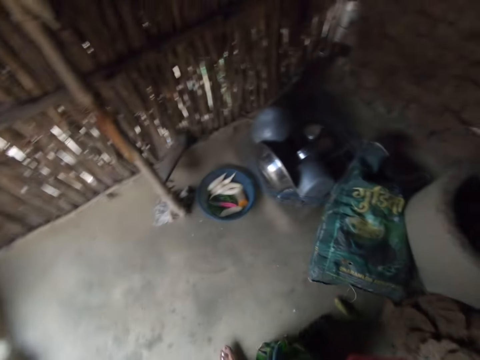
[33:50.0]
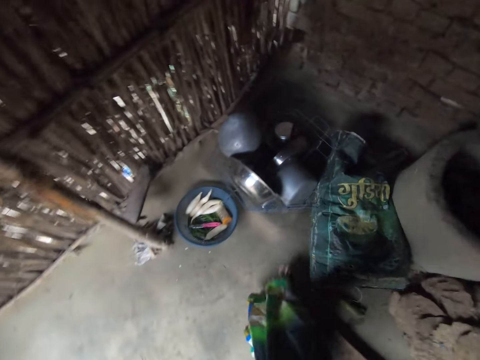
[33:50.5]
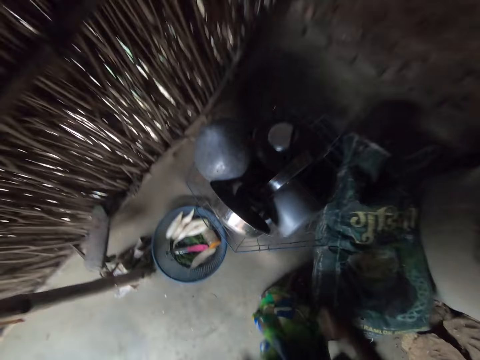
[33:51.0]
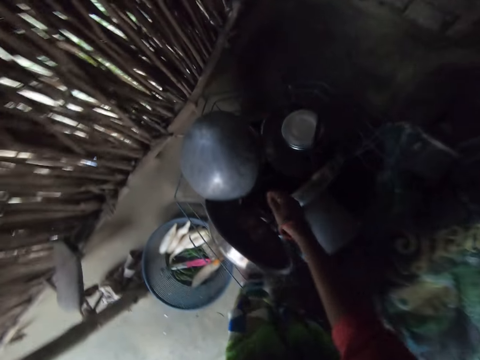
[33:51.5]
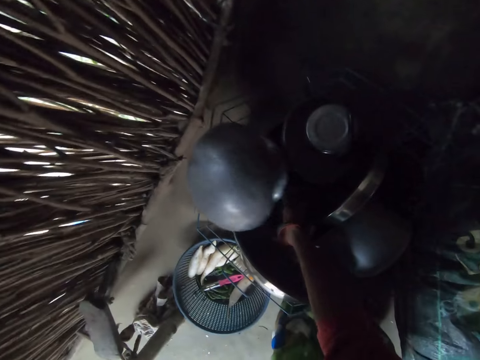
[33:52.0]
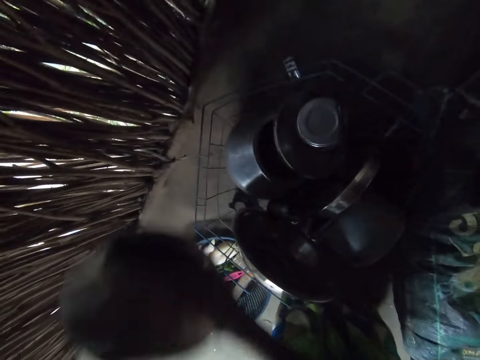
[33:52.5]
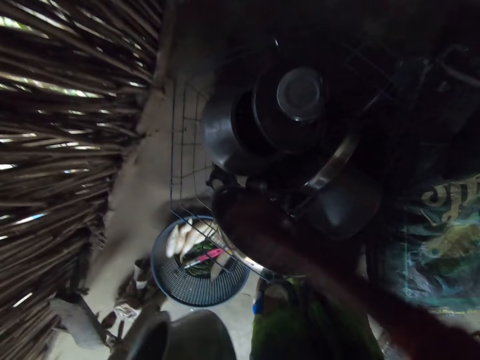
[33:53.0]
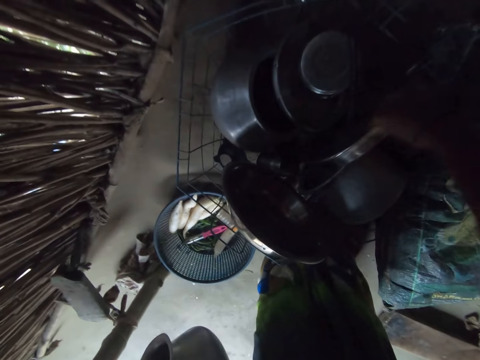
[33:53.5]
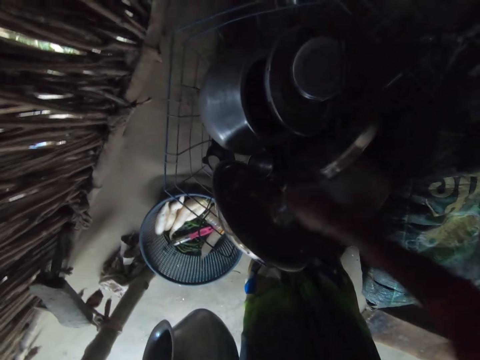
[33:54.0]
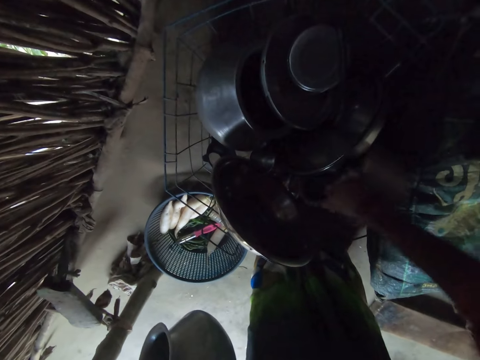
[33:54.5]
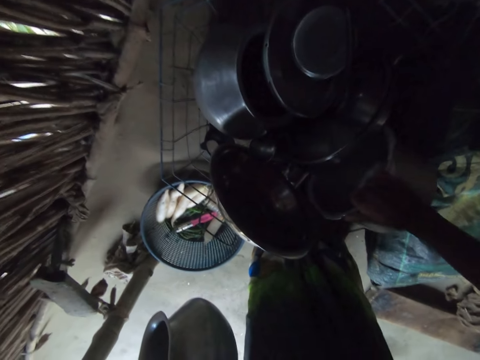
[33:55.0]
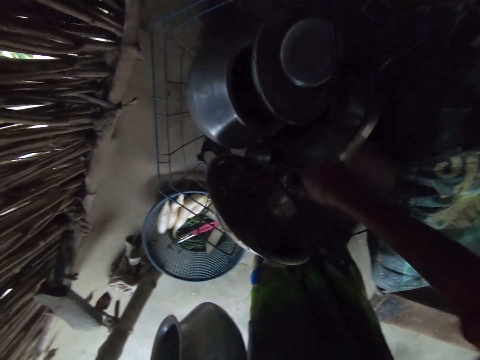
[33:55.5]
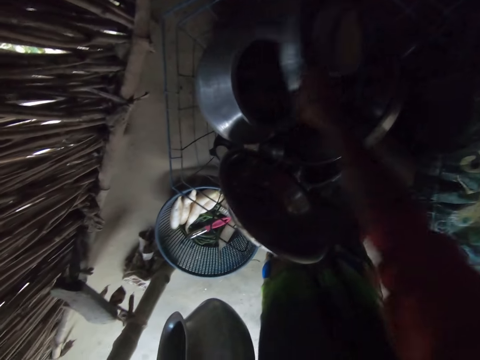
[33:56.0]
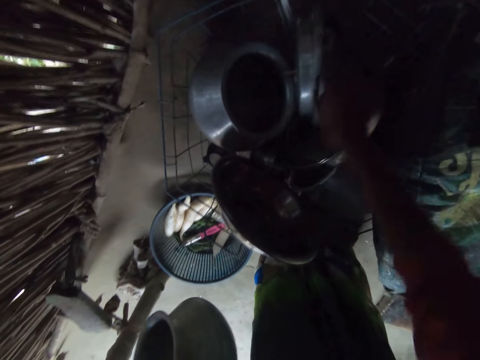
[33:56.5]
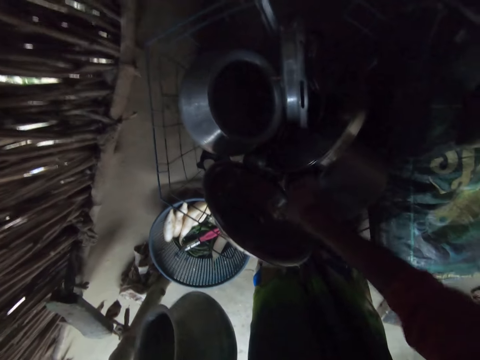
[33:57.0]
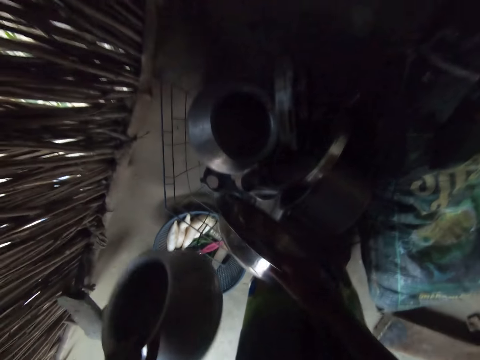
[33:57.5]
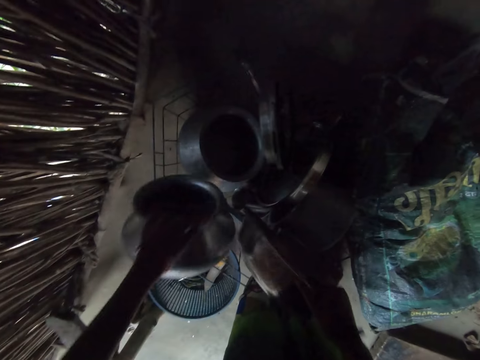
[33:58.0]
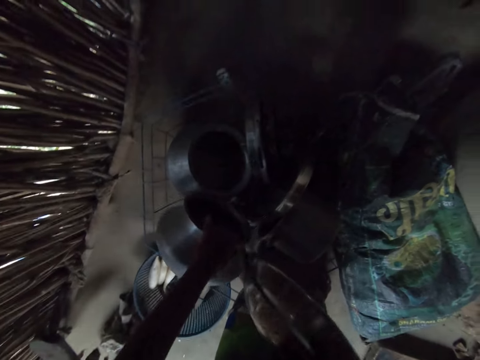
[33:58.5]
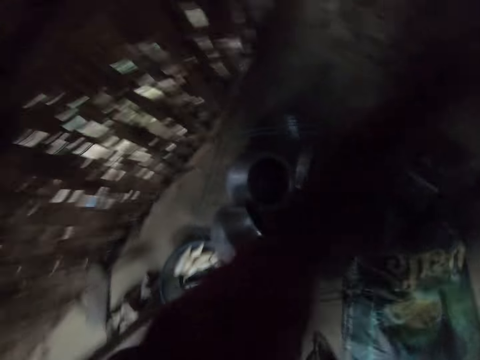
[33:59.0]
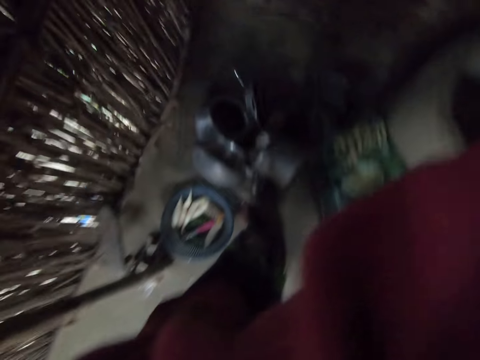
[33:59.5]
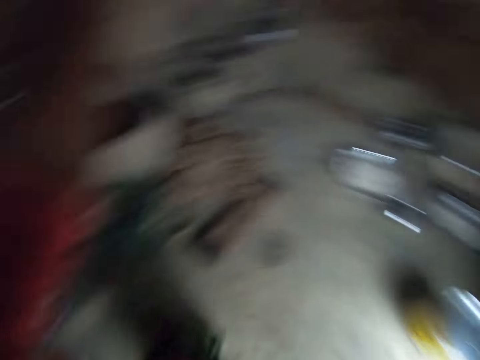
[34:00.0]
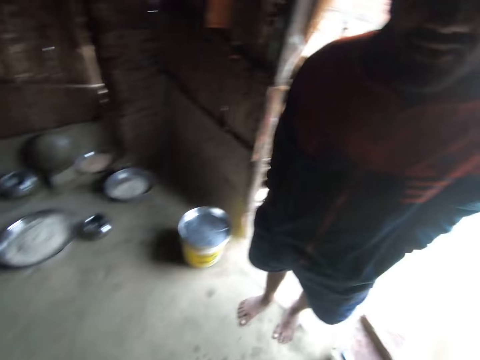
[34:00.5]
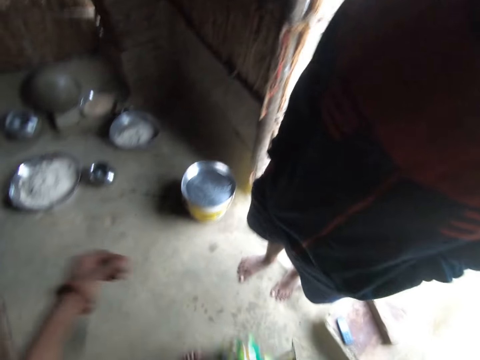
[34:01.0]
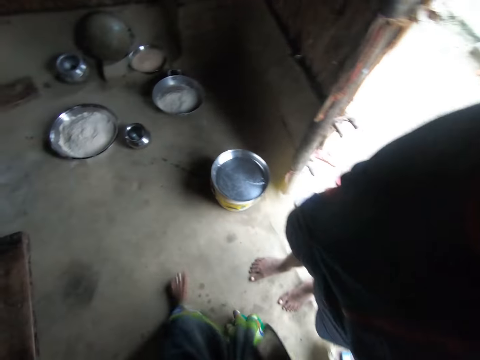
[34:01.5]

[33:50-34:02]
The camera wearer lowers her hand. She picks up the pot from the basket. She places the pot on her armpit. She lowers her hand. She scatters the utensils with her hand. She talks to a woman. She lowers her other hand. She places the pot in the rack or basket. She picks up a stainless bowl. She moves her hand towards her. She raises her hand towards her face. She wipes her face with the sweater. A man talks to the camera wearer.

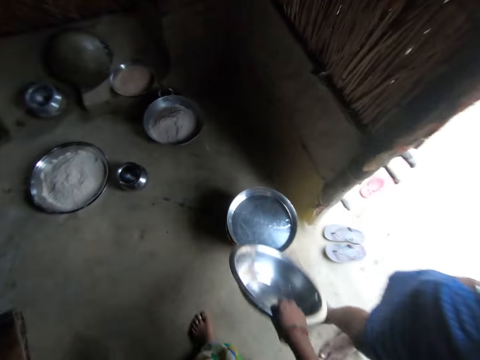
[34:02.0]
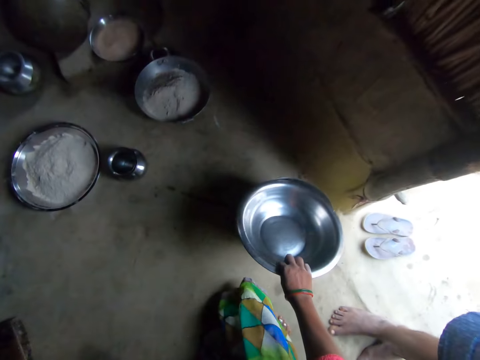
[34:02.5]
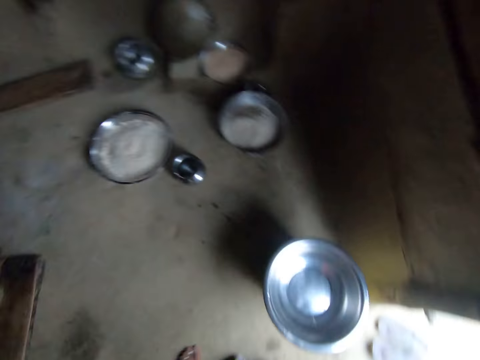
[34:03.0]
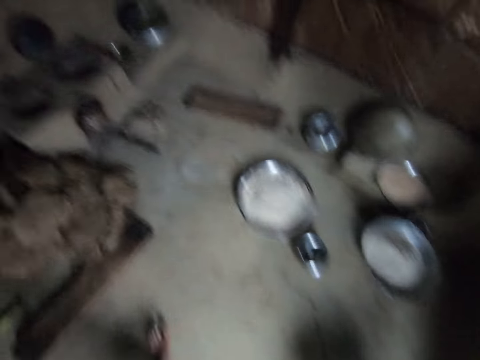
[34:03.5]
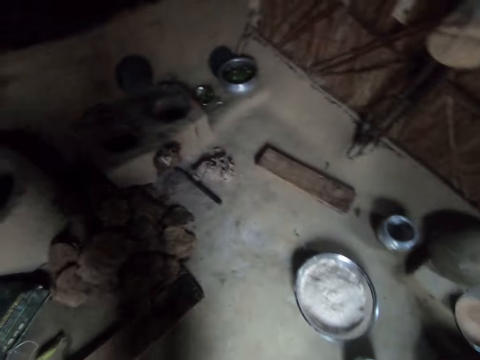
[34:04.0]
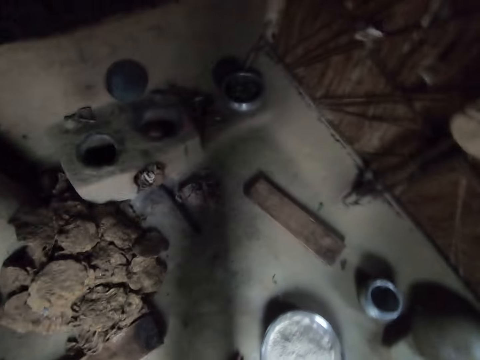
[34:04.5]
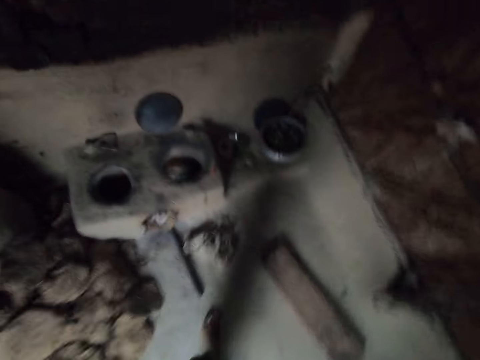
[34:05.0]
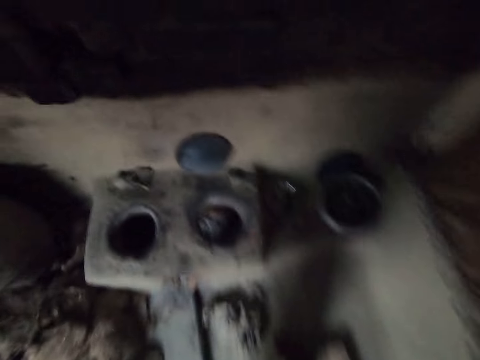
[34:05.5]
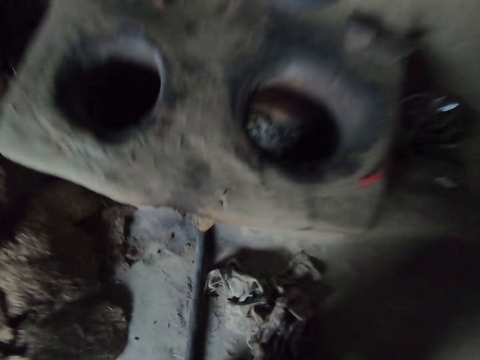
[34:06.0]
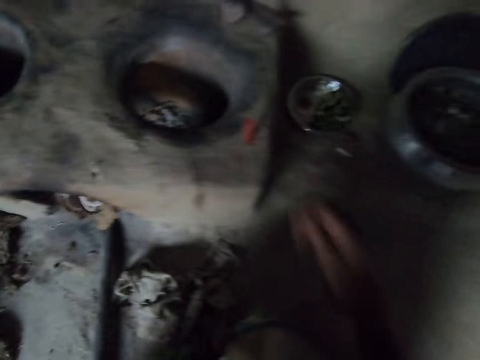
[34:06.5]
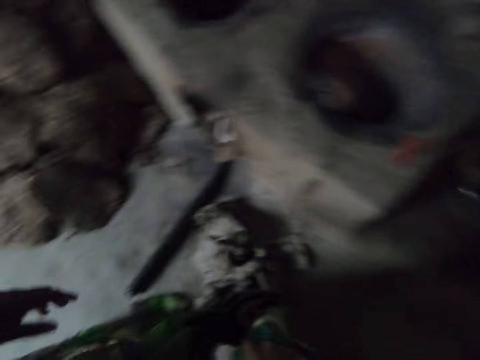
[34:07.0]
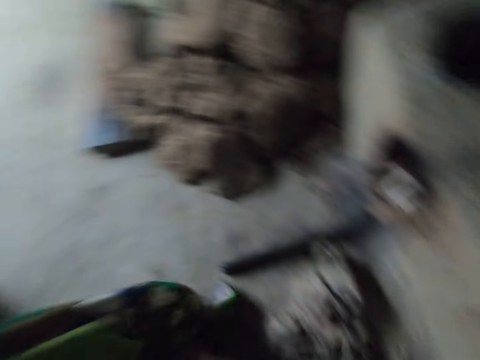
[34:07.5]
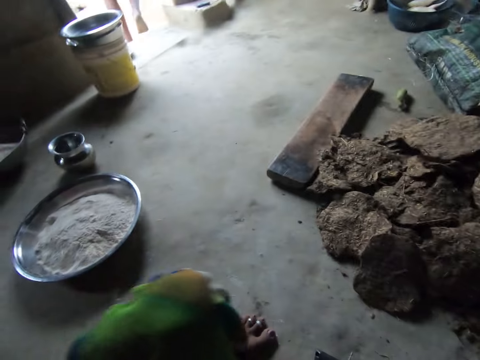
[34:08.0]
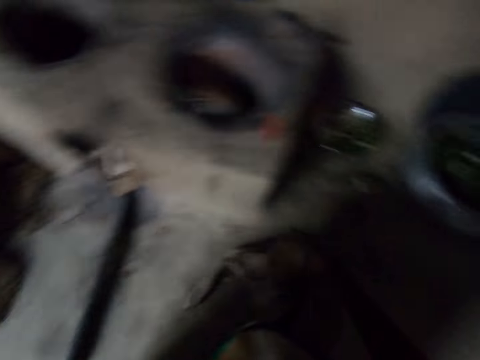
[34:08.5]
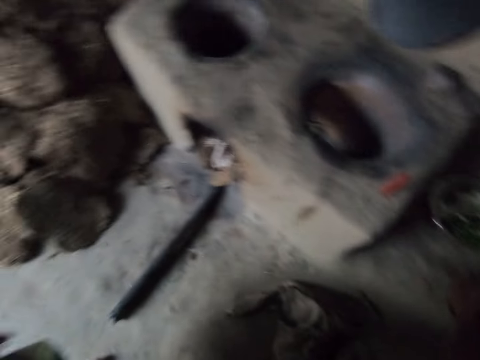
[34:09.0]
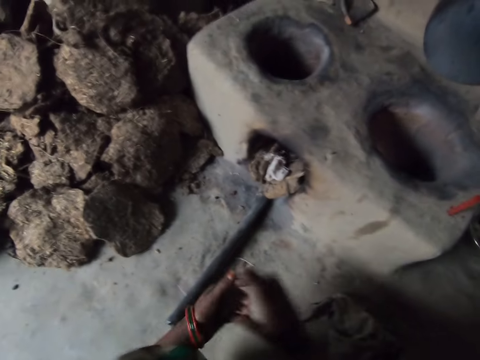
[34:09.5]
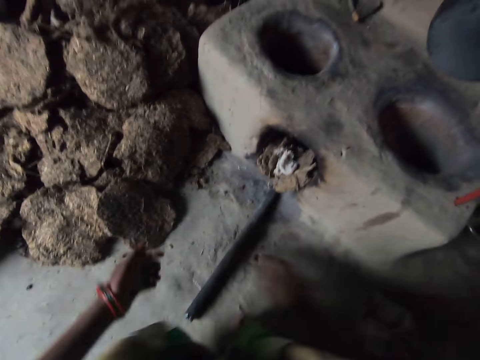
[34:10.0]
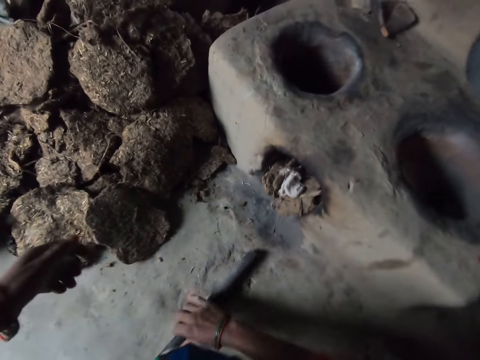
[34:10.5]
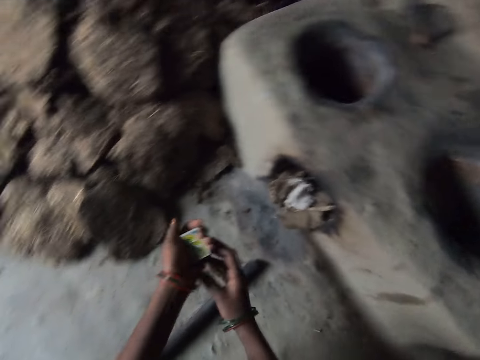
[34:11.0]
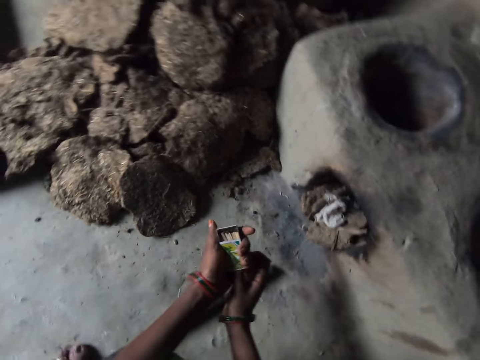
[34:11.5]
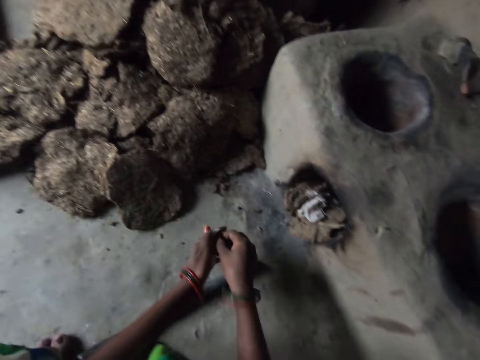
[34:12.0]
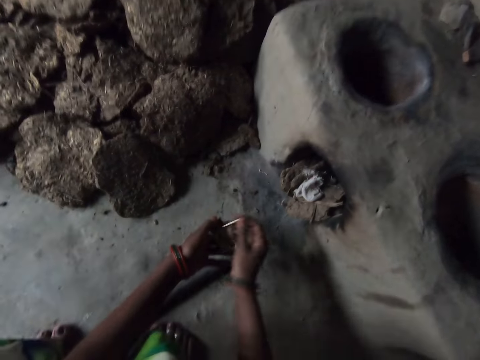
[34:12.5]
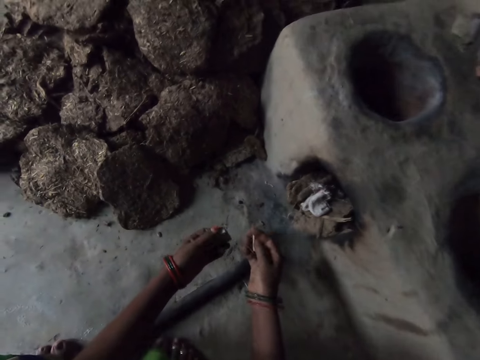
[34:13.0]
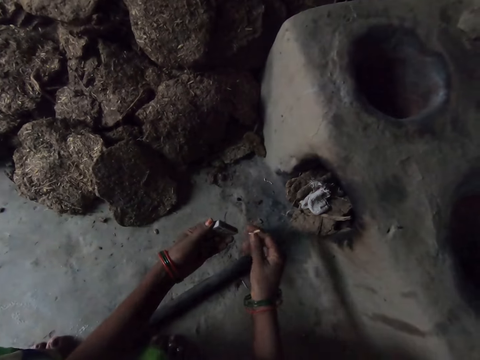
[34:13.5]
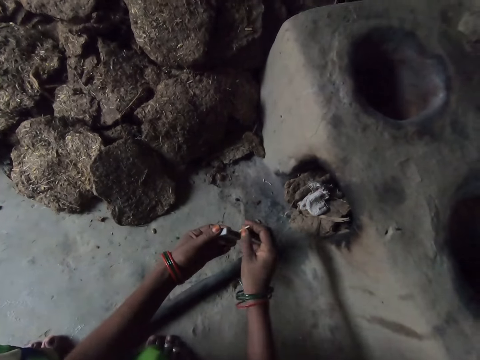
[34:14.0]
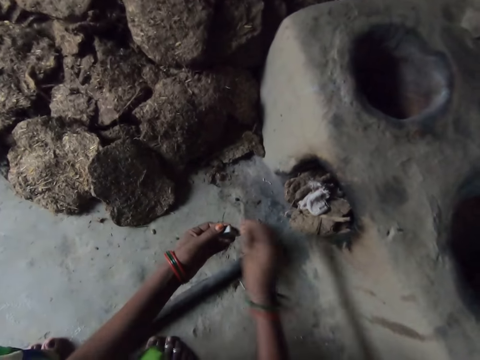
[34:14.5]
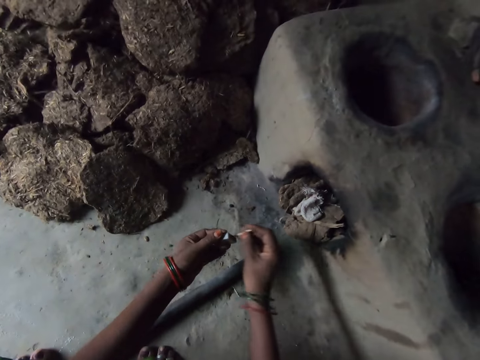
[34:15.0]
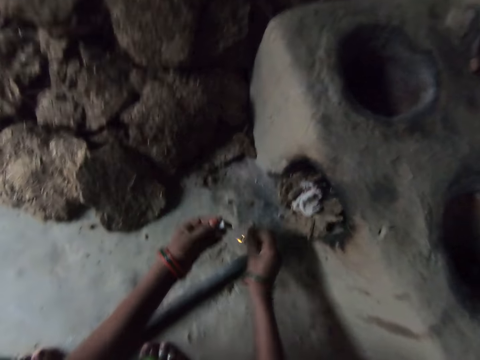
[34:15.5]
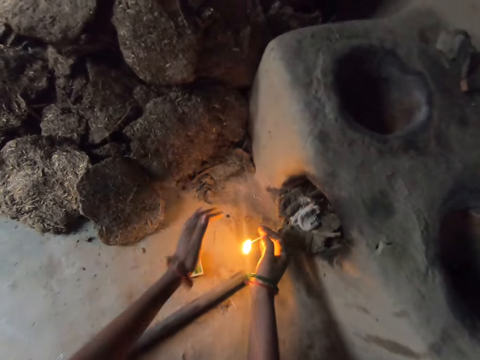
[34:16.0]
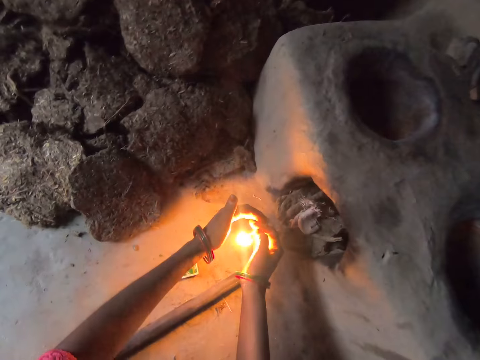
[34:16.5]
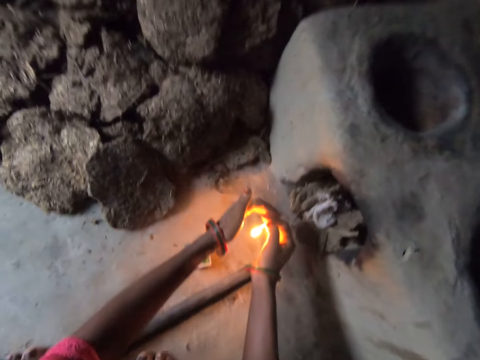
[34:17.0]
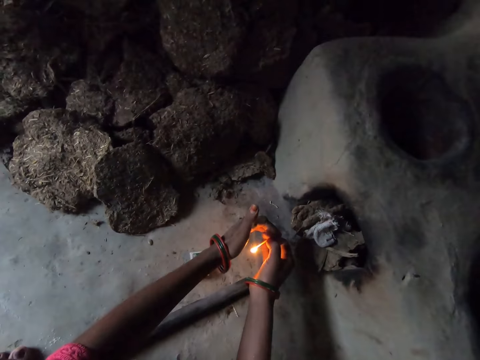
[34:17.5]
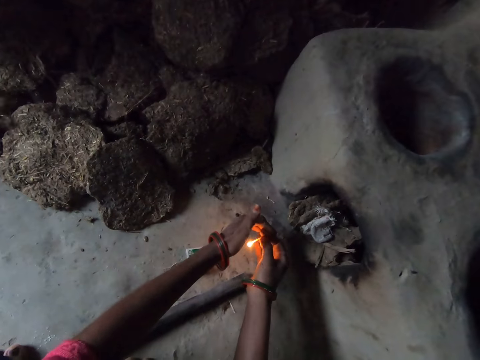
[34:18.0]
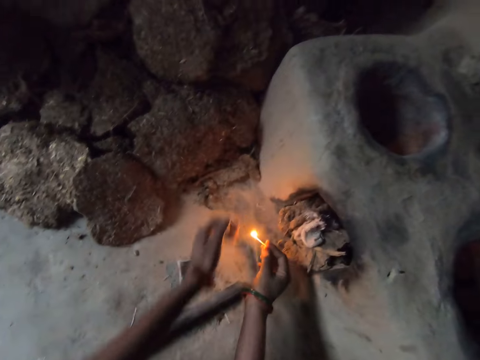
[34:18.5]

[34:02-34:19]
The camera wearer walks forward. She drops the stainless bowl on a bucket or the tray. She lowers her hand. She walks forward. A man talks to the camera wearer. The camera wearer sits on the wood. She looks around. She picks up the matchbox. She places the matchbox on her left hand. She moves her right hand forward. She holds the dung fuel with her hand and pulls the dung fuel towards her. She holds the matchbox with both her hands and pushes the box forward. She picks up the match stick with her hand. She pushes the box backward. The man talks to the camera wearer. The camera wearer strikes the match stick. She talks to the man, drops the matchbox on the floor and talks to the man.
